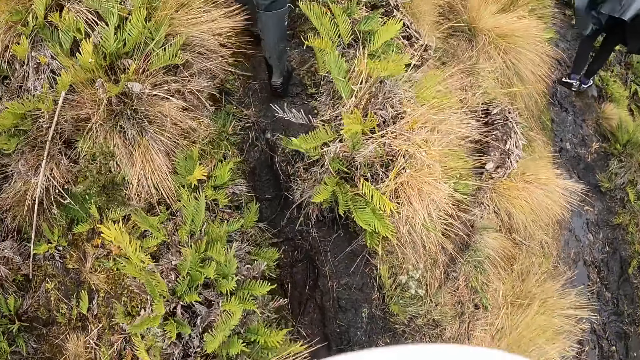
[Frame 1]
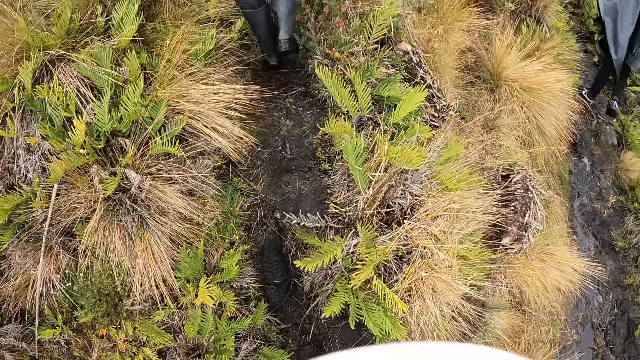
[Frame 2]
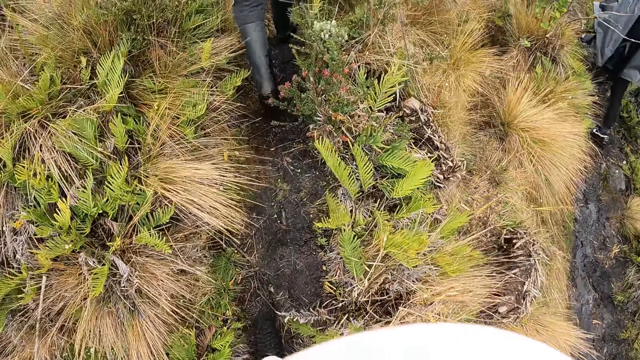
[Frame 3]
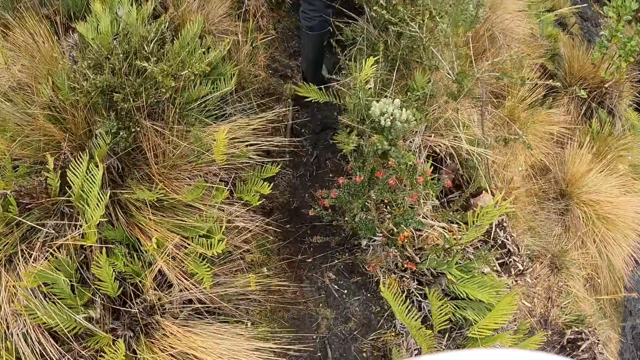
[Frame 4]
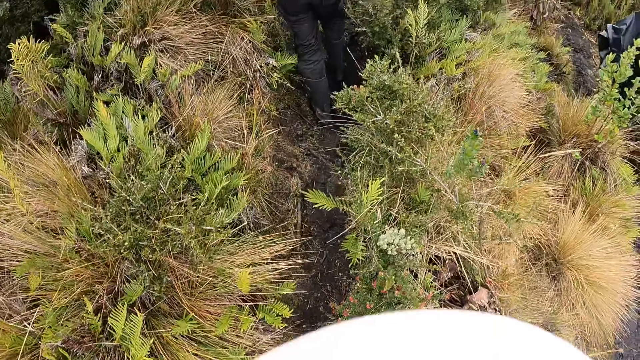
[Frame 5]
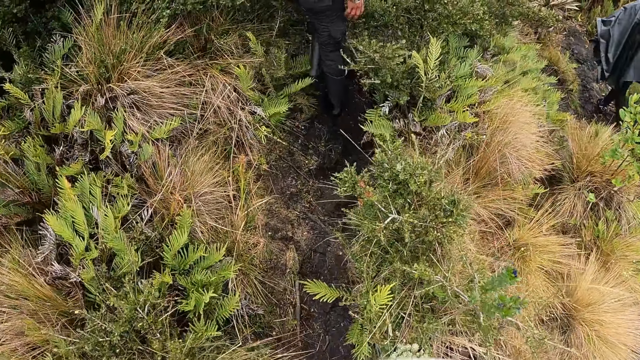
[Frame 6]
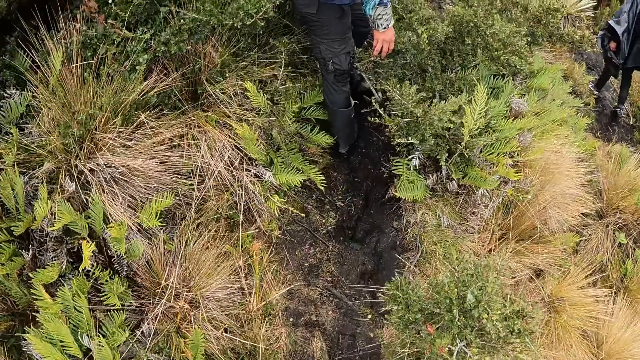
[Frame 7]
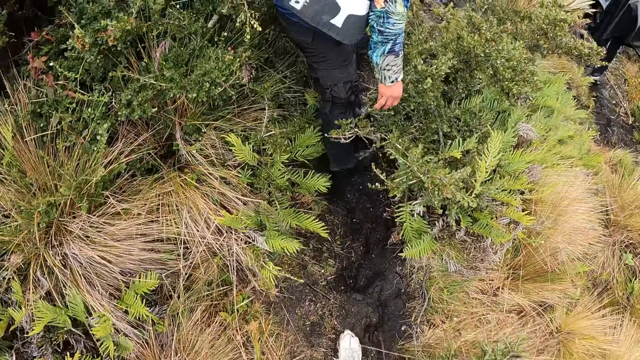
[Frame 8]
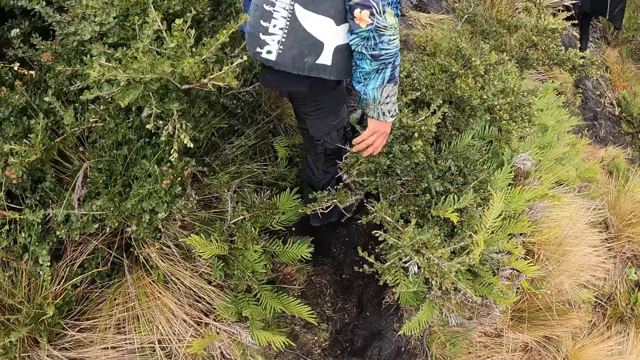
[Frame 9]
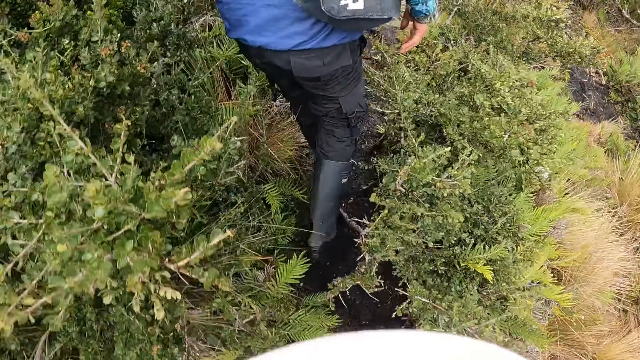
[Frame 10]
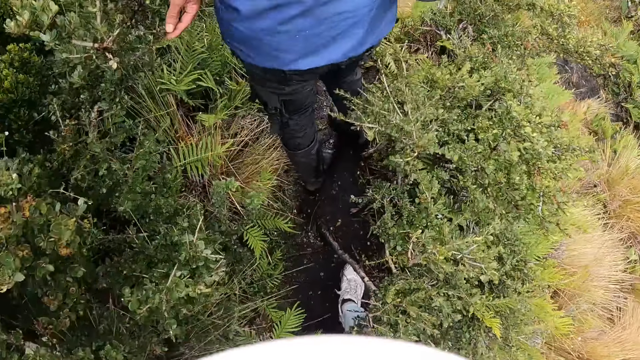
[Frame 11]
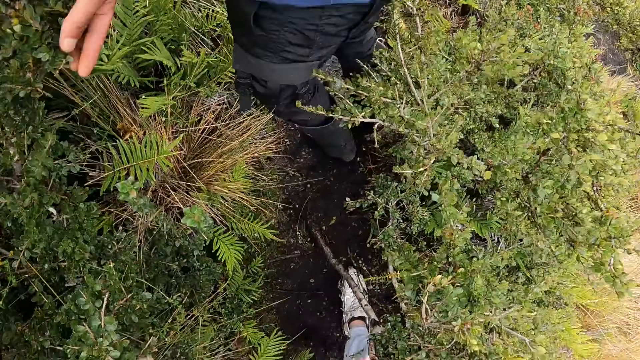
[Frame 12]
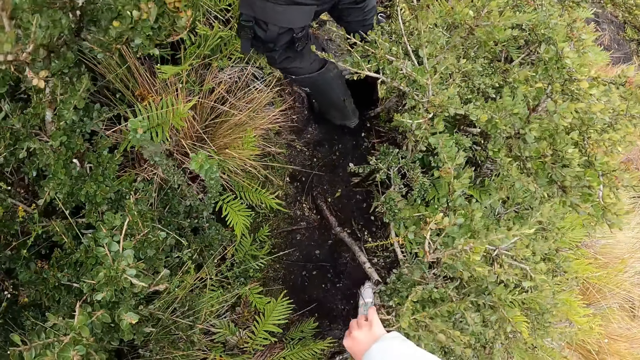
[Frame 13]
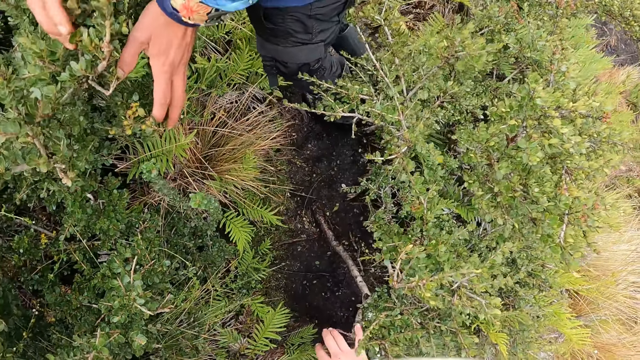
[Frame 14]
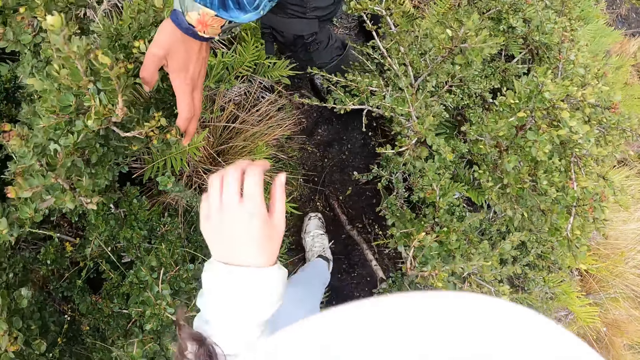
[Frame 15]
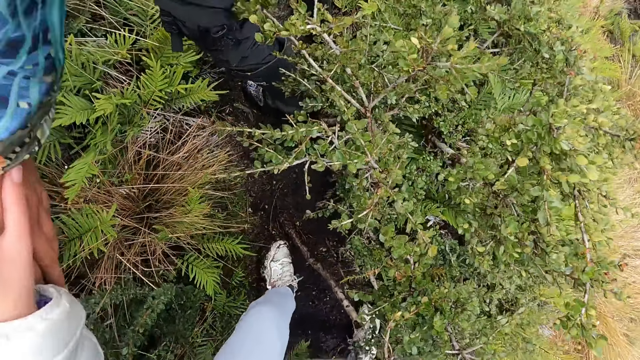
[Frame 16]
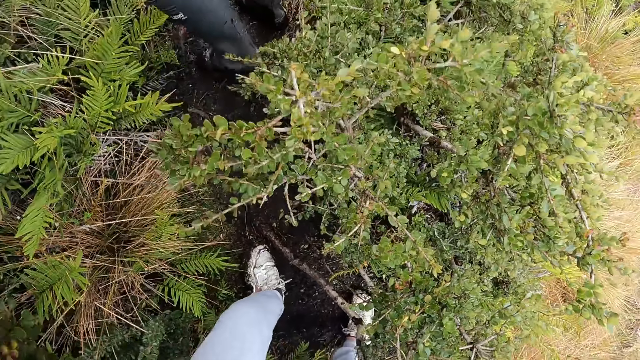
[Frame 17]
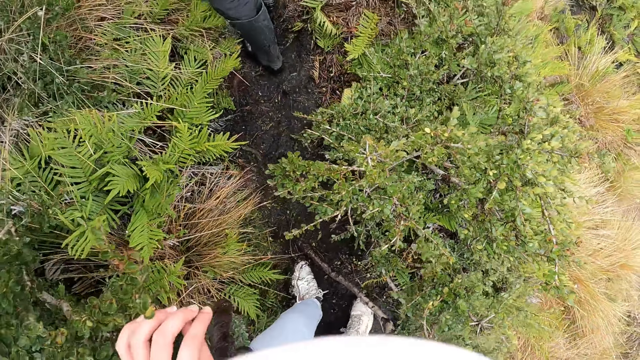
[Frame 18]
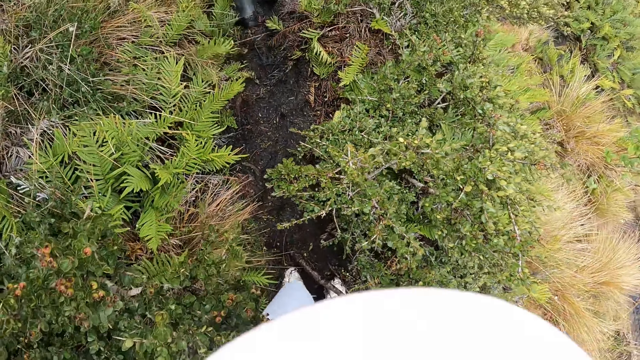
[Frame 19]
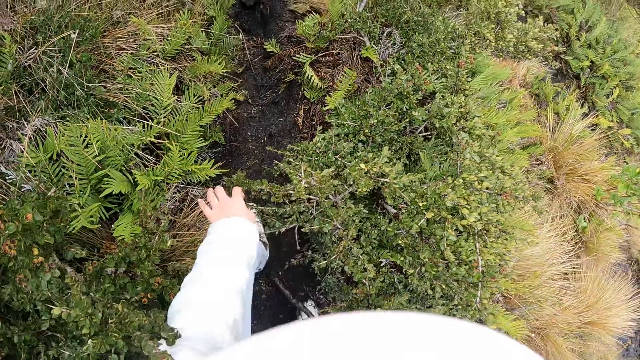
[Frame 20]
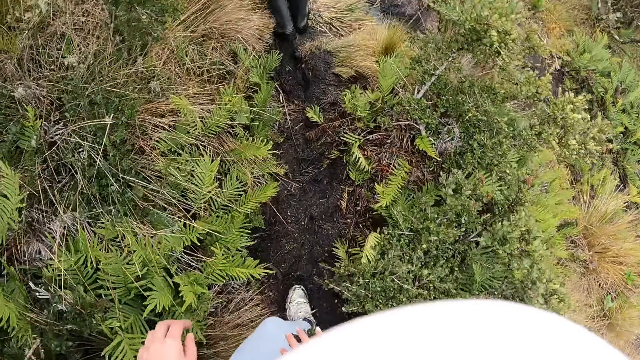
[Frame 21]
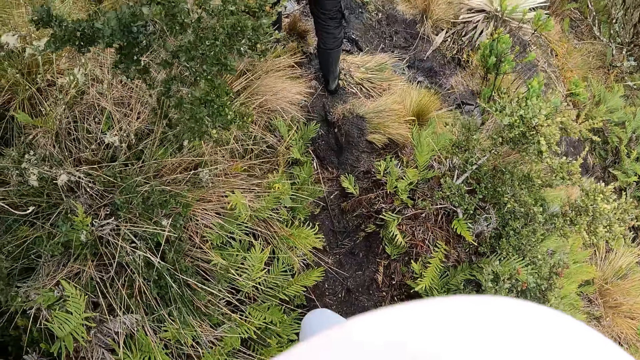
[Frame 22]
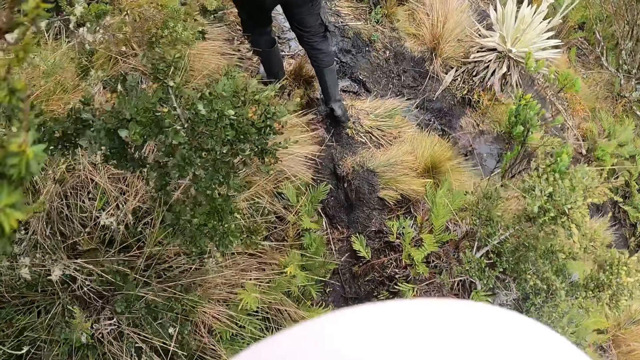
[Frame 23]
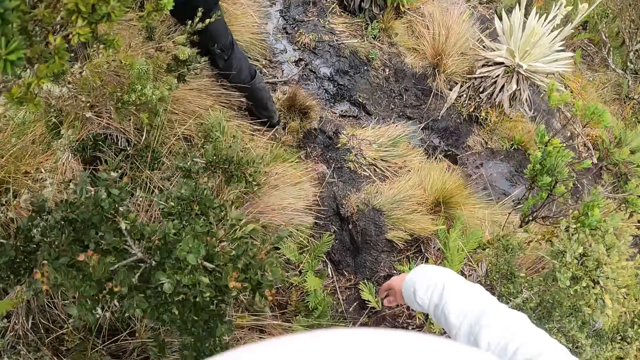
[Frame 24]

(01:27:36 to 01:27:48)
The man holds a plant with his right hand. He holds the plant with both hands. The camera wearer holds the man's left hand.

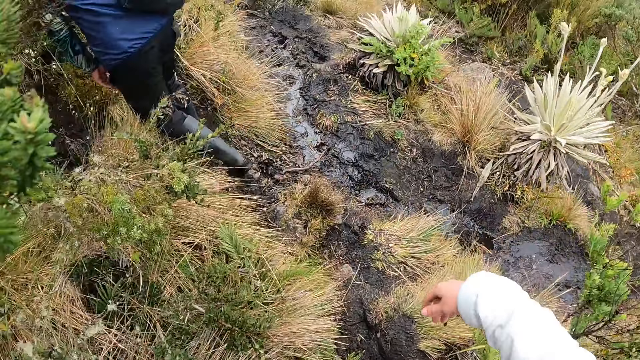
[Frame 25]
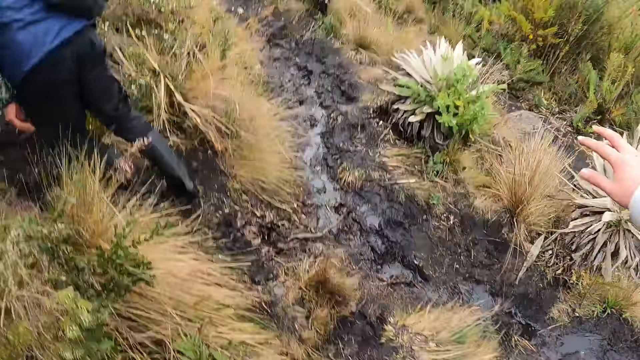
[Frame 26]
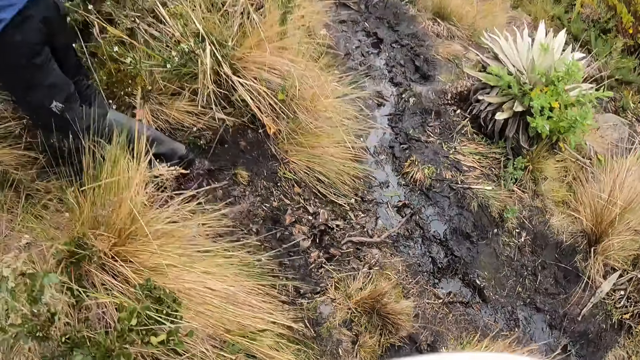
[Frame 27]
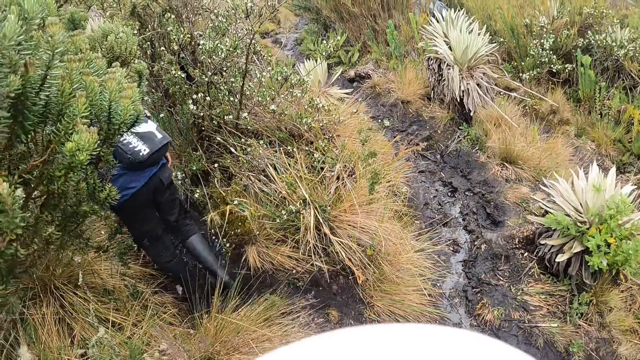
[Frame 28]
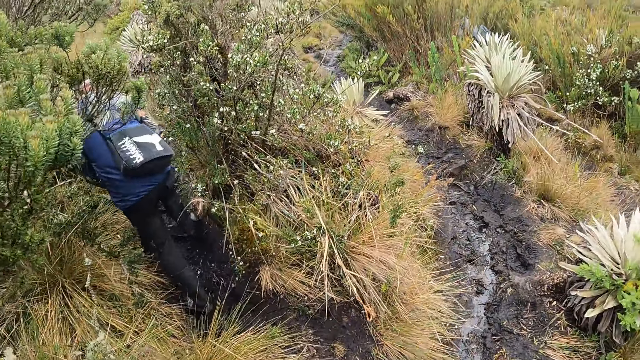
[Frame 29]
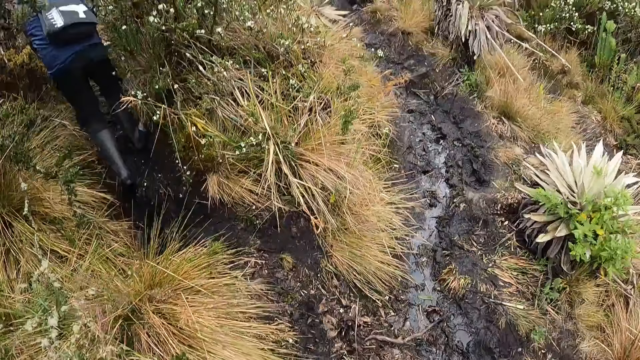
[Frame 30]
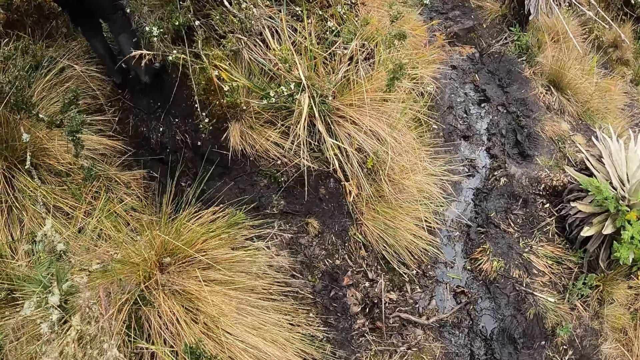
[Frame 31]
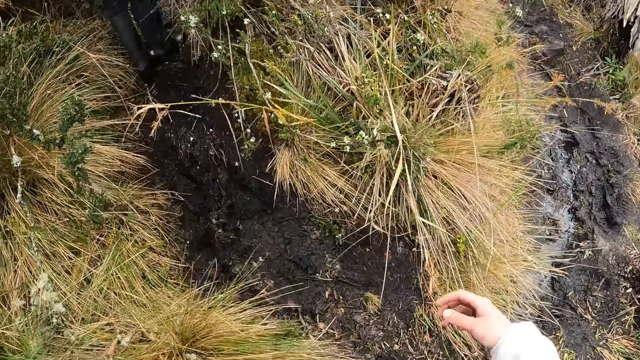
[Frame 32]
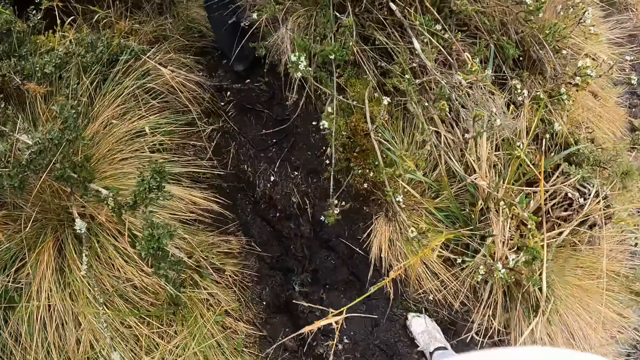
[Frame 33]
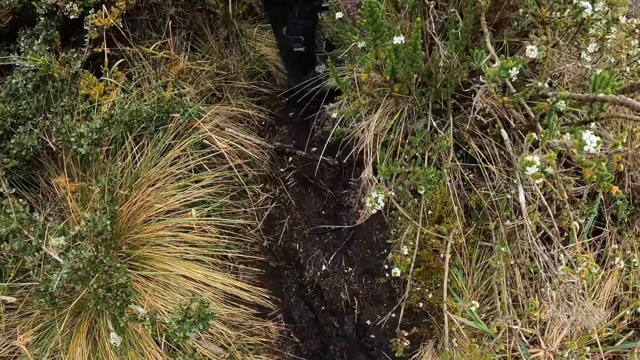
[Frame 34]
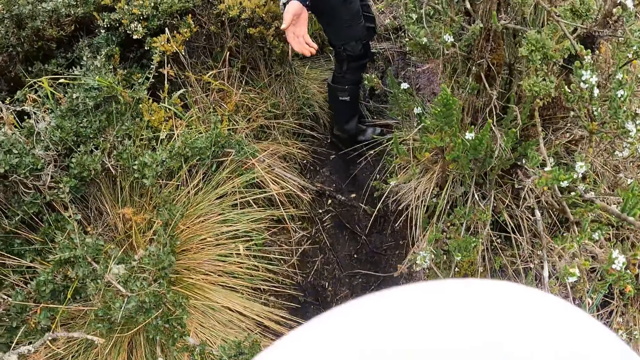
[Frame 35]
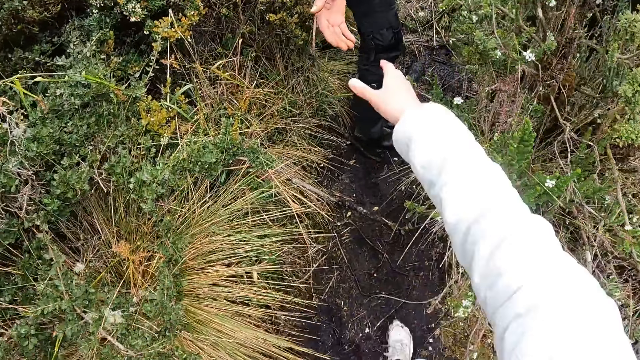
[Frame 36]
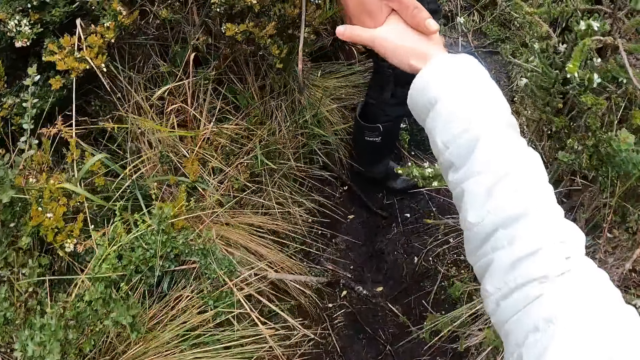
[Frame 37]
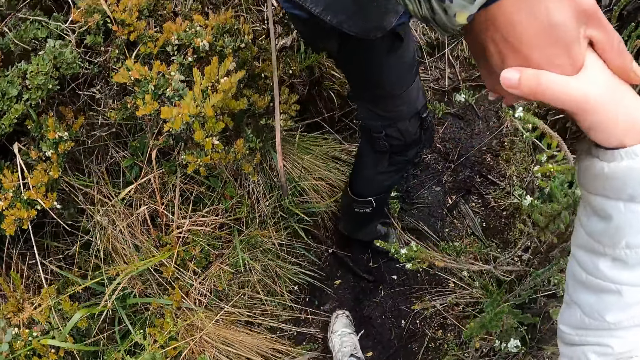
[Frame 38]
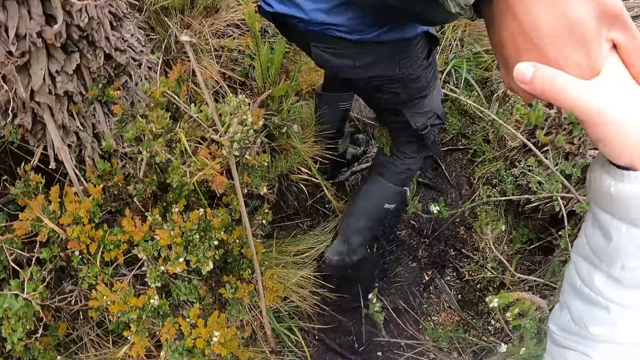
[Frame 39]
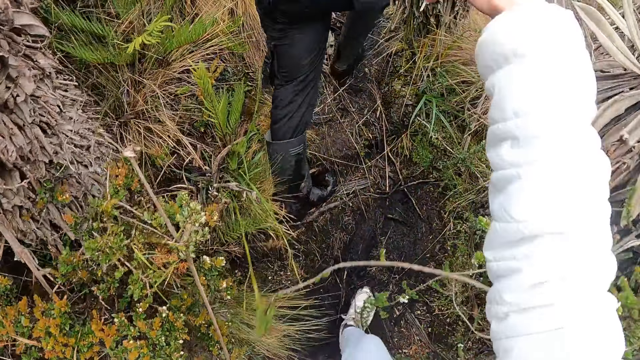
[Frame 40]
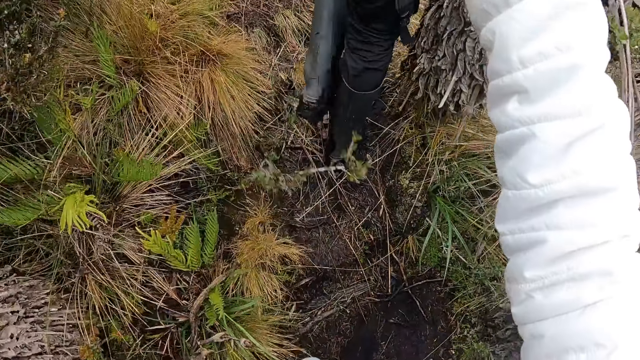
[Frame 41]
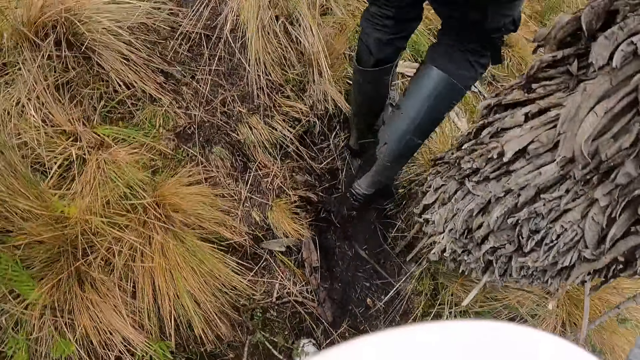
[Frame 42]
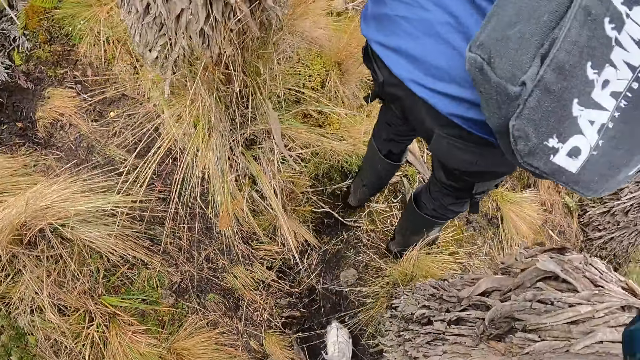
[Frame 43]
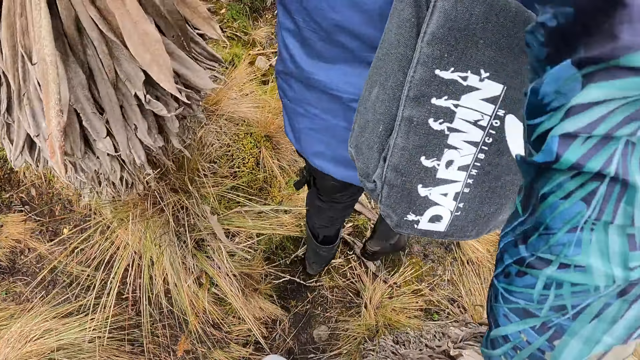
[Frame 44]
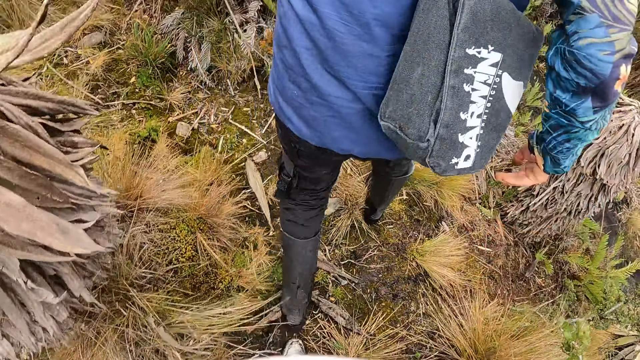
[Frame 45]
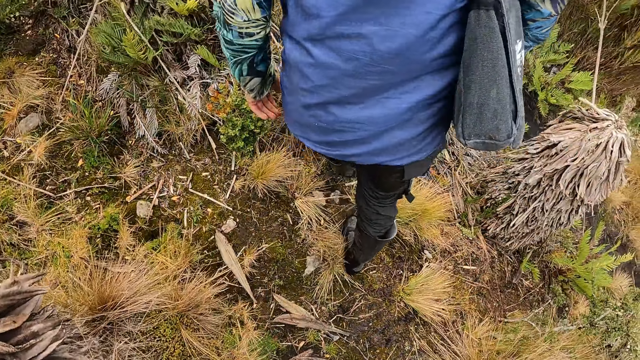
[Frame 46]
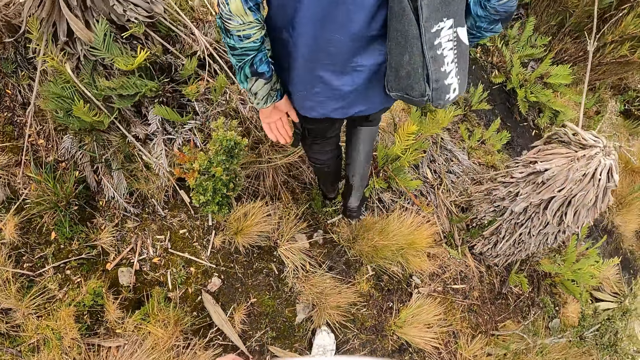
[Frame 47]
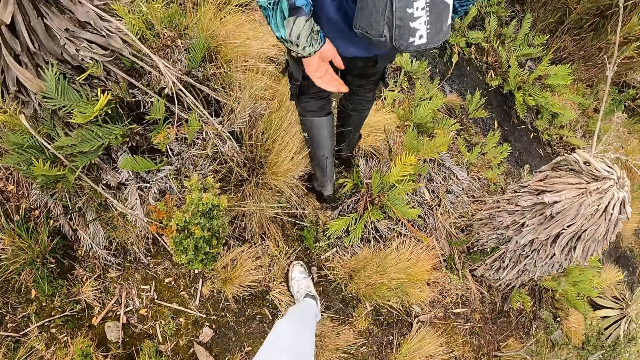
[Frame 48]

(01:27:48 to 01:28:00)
The camera wearer stretches her right hand towards the man. The man holds the camera wearer's right hand with his left hand. The camera wearer holds the man's hand. She walks around.
